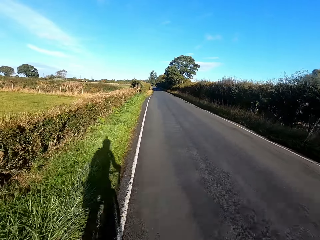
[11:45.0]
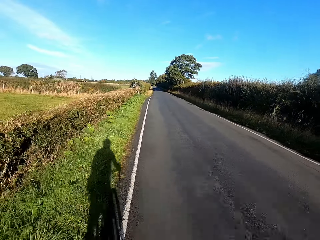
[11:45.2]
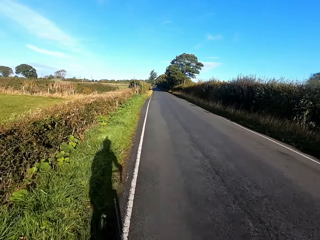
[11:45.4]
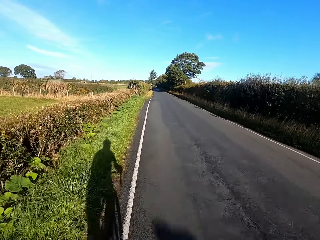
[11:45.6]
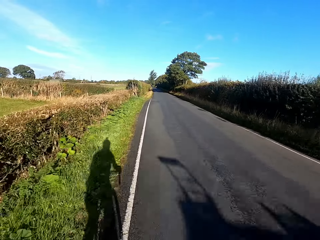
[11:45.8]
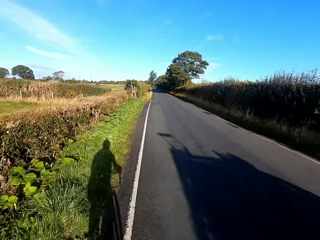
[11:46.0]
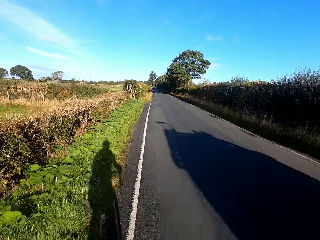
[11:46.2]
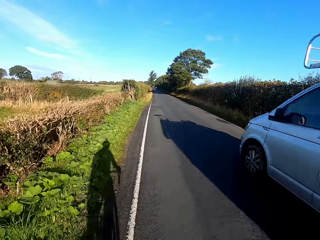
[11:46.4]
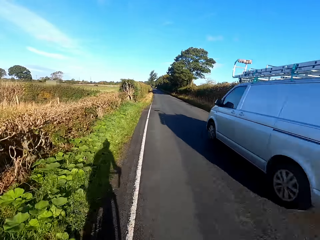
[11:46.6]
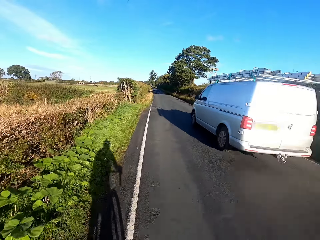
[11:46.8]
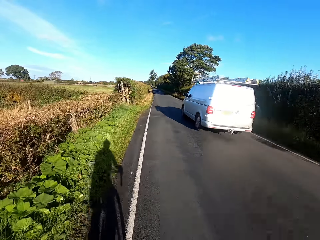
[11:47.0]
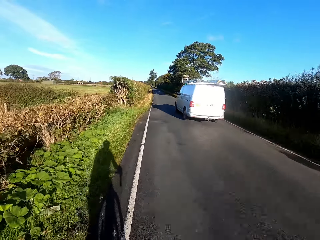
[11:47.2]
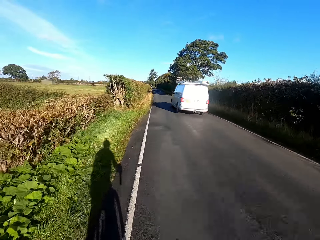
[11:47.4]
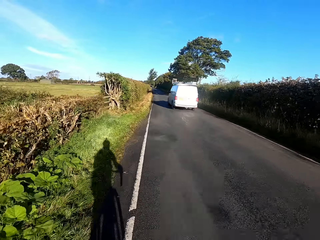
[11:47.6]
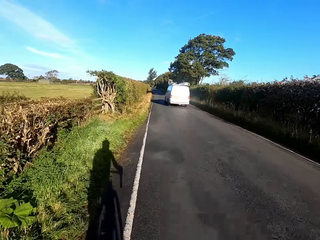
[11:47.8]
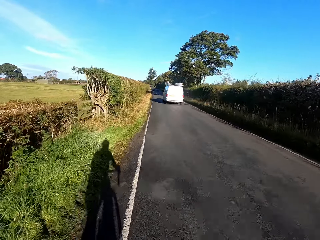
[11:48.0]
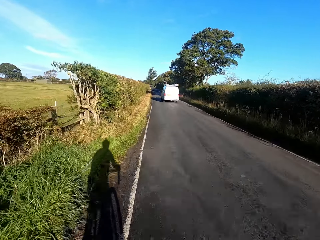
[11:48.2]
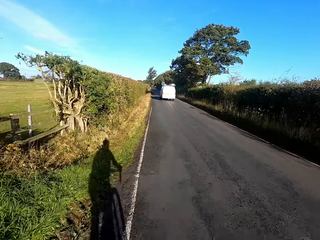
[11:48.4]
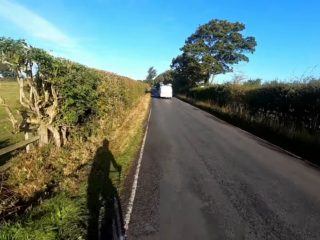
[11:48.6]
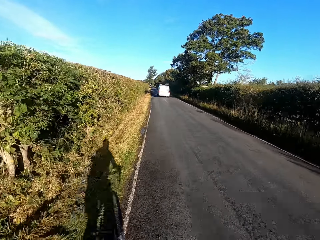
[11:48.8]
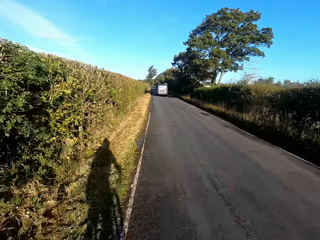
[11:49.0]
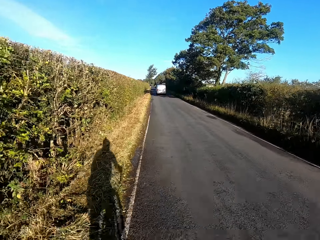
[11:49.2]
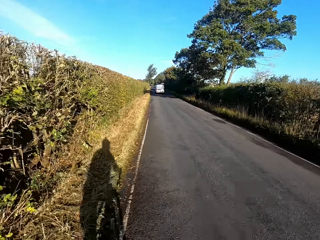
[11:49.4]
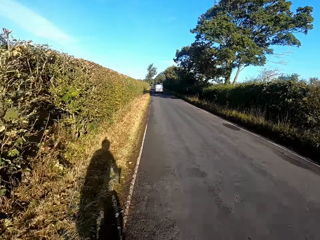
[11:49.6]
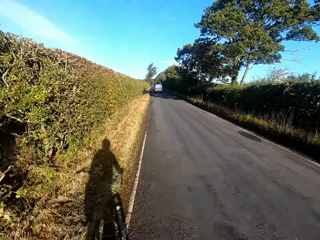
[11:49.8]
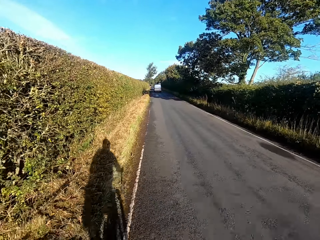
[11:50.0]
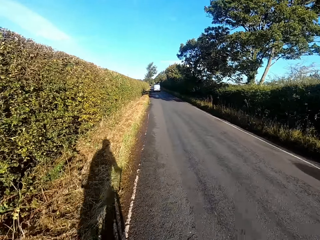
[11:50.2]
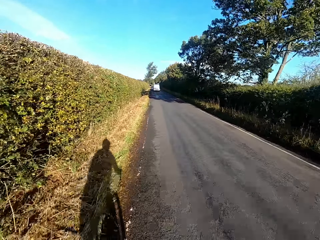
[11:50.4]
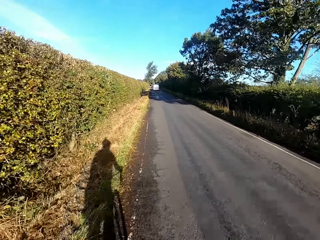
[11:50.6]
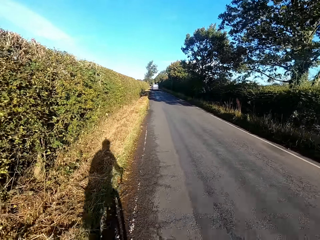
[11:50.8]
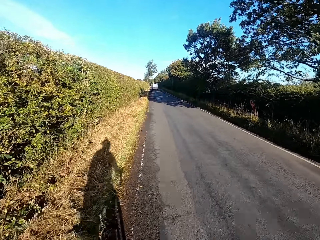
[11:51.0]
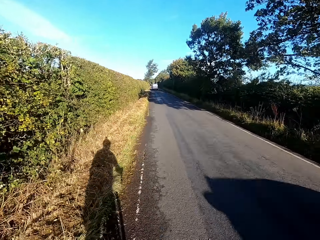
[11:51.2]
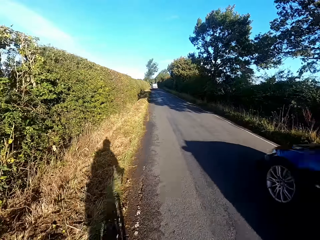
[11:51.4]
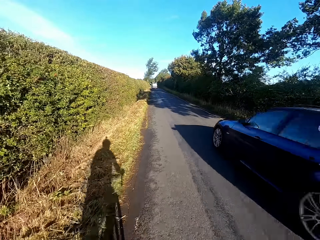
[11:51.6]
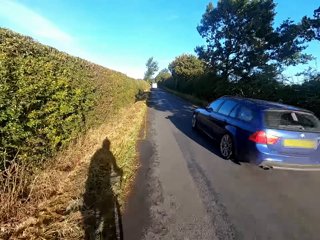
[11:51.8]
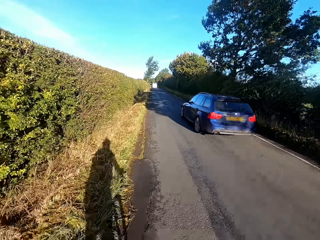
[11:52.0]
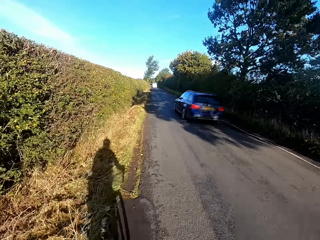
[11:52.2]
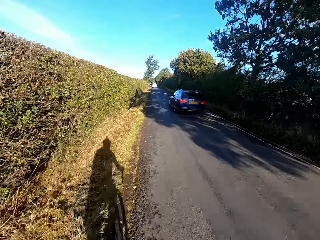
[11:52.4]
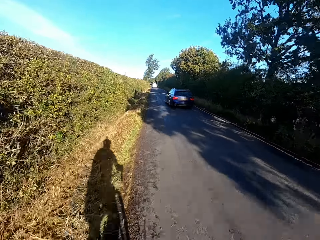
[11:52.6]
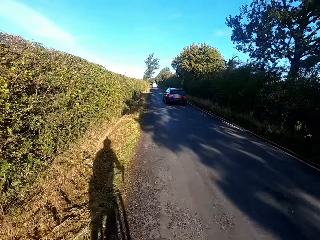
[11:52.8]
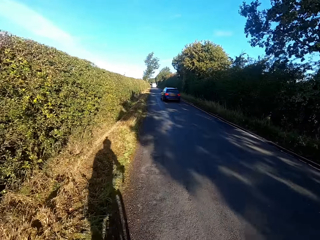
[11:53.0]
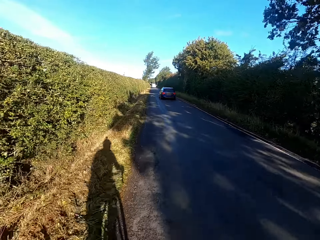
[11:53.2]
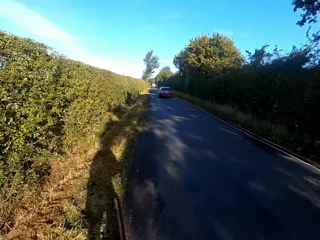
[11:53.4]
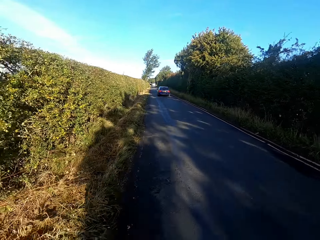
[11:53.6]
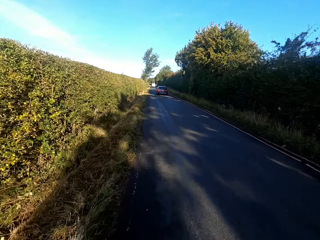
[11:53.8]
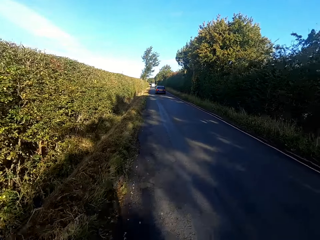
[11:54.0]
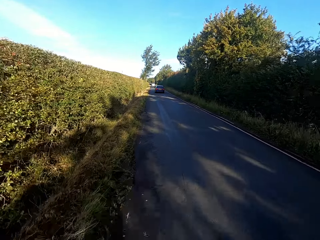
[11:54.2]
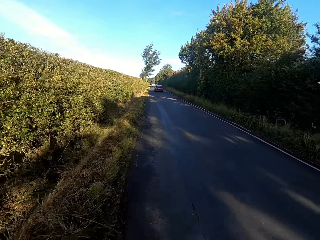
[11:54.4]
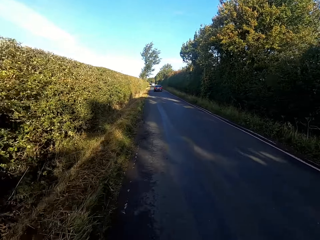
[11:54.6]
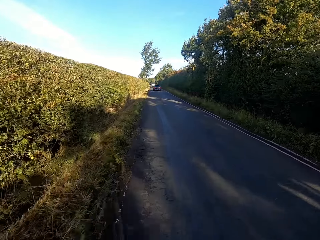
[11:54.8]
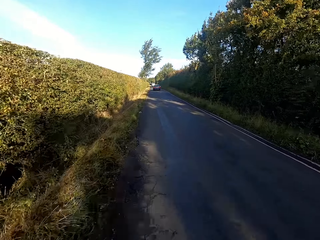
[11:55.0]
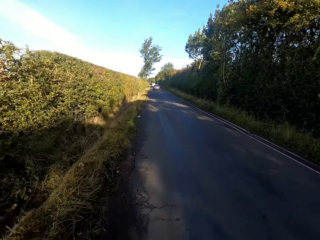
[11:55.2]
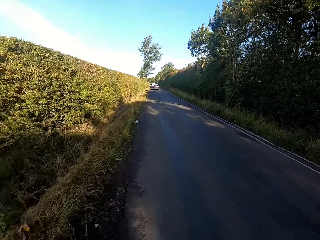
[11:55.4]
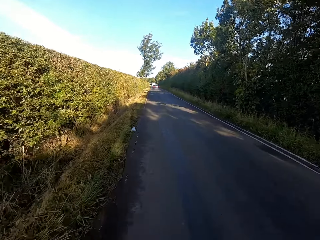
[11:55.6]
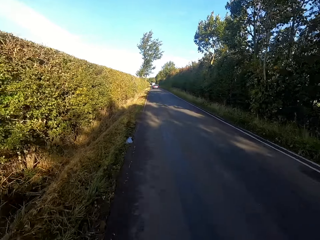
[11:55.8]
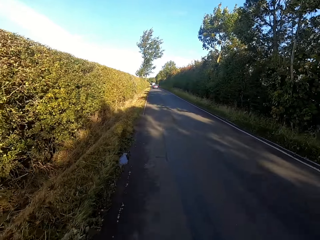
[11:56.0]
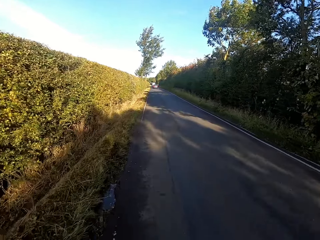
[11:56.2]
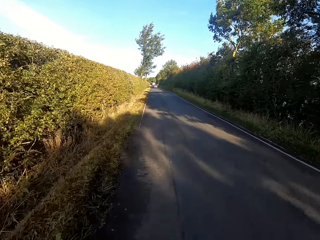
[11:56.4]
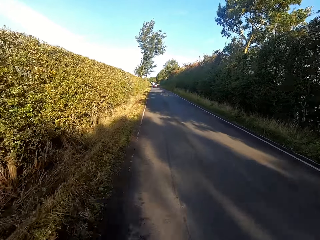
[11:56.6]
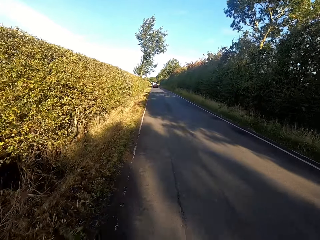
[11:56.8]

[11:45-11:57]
A white van drives past the camera wearer. A blue car drives past the camera wearer.

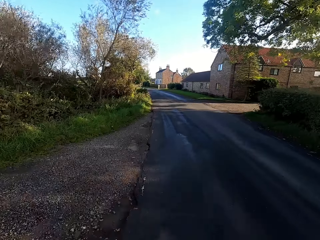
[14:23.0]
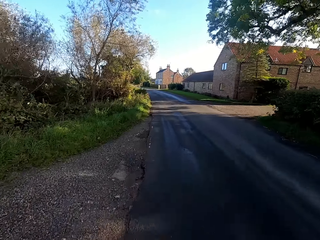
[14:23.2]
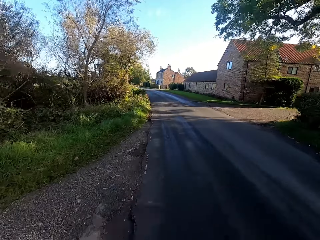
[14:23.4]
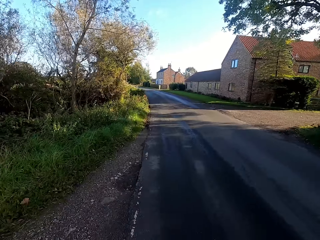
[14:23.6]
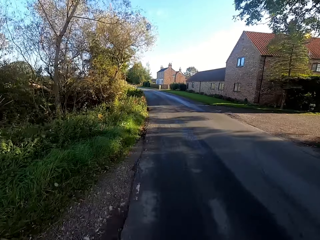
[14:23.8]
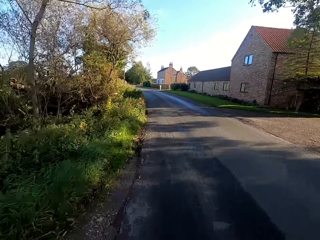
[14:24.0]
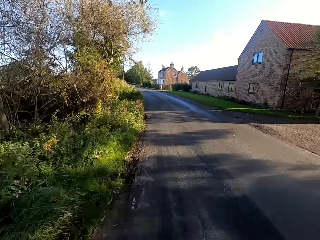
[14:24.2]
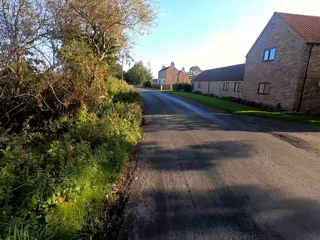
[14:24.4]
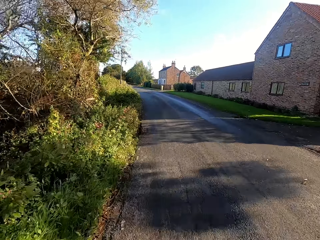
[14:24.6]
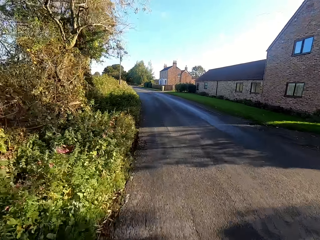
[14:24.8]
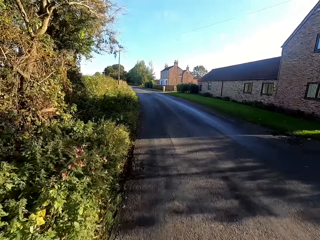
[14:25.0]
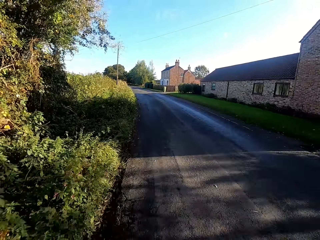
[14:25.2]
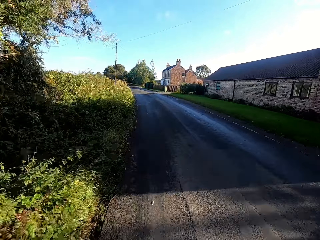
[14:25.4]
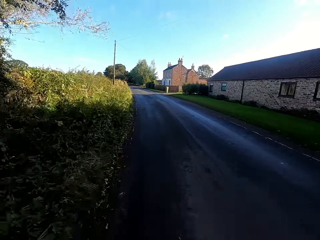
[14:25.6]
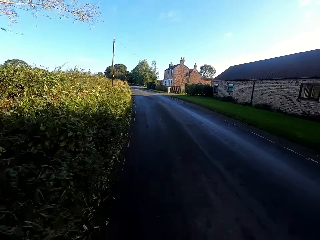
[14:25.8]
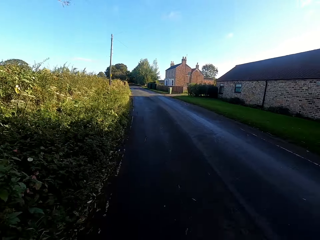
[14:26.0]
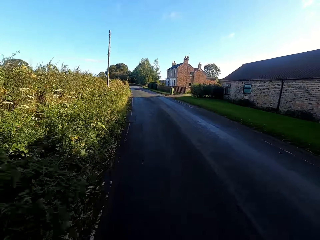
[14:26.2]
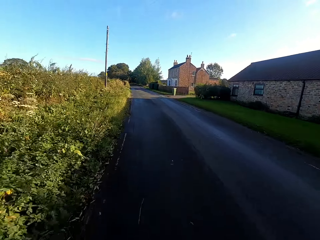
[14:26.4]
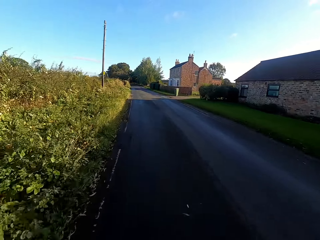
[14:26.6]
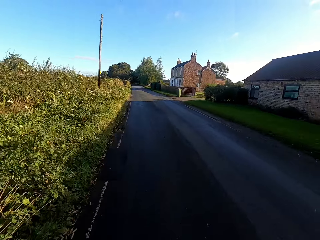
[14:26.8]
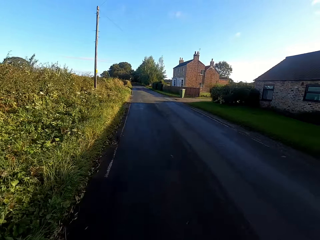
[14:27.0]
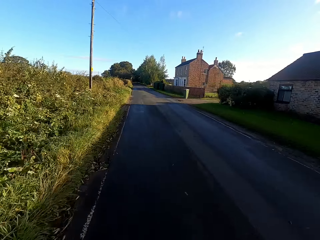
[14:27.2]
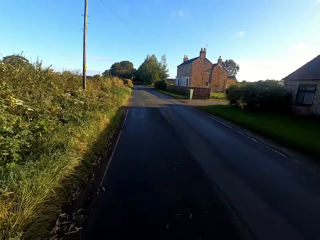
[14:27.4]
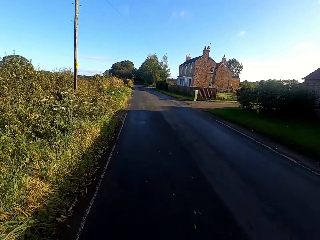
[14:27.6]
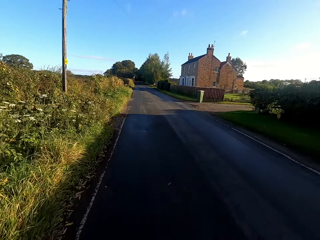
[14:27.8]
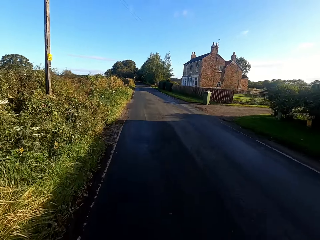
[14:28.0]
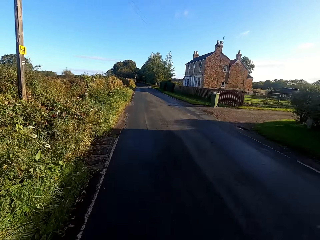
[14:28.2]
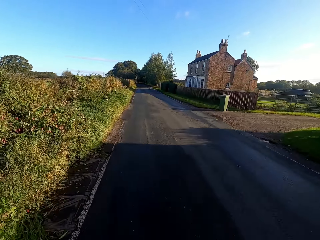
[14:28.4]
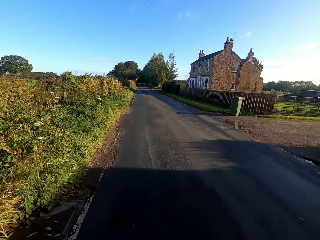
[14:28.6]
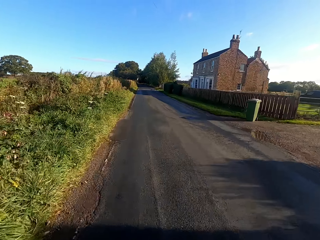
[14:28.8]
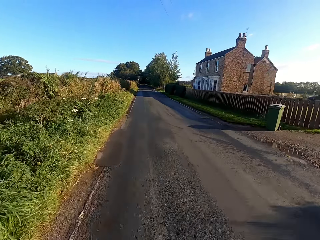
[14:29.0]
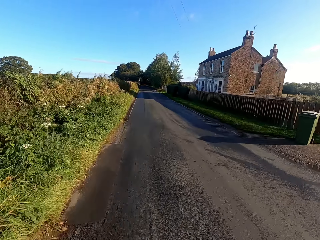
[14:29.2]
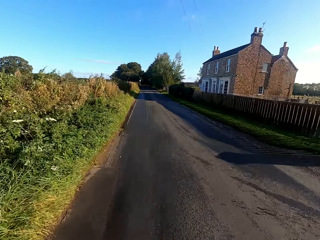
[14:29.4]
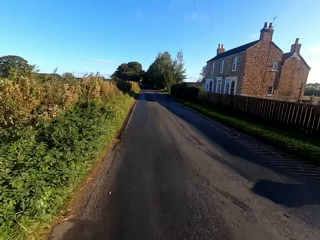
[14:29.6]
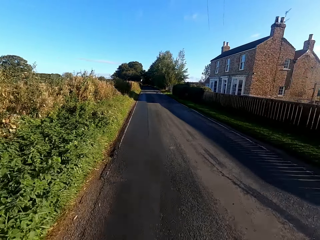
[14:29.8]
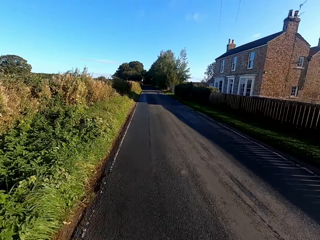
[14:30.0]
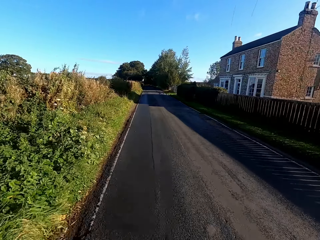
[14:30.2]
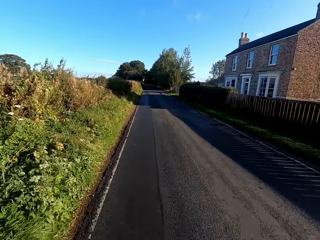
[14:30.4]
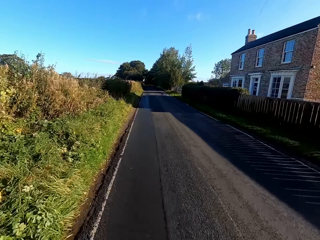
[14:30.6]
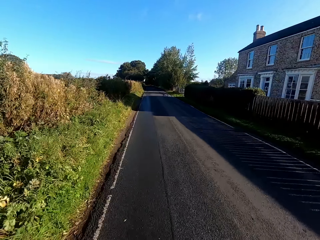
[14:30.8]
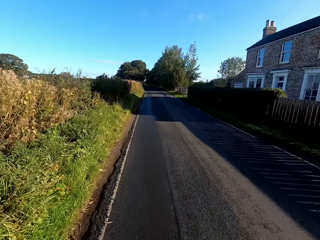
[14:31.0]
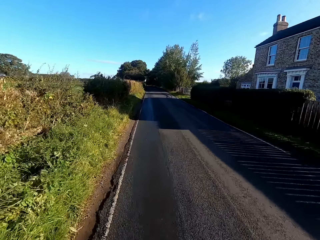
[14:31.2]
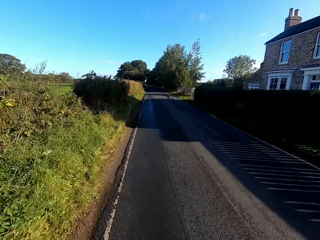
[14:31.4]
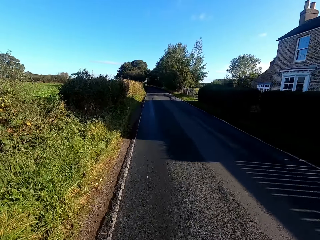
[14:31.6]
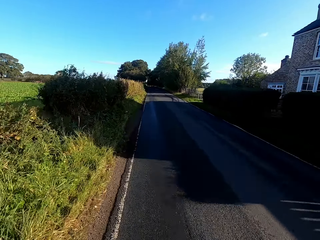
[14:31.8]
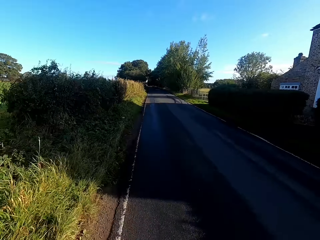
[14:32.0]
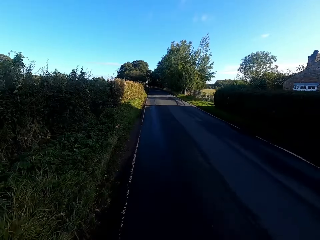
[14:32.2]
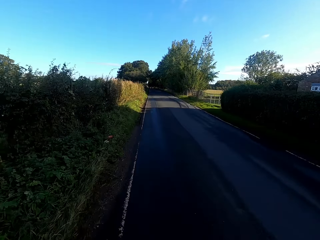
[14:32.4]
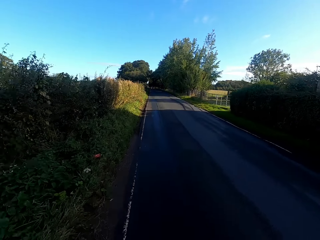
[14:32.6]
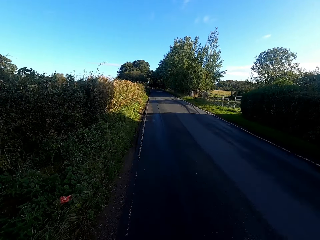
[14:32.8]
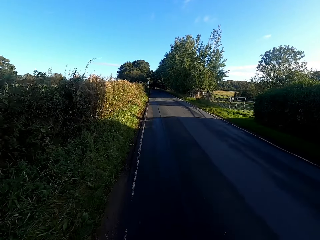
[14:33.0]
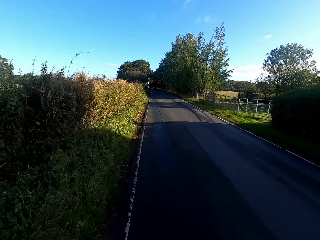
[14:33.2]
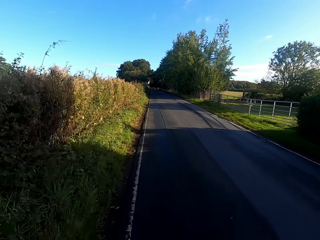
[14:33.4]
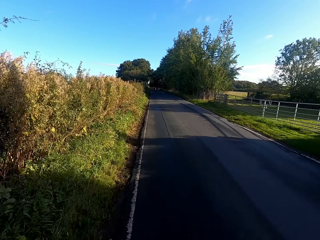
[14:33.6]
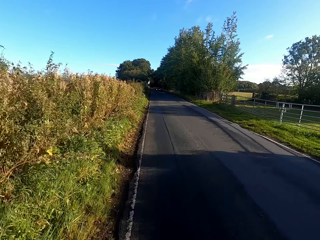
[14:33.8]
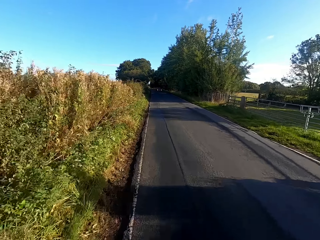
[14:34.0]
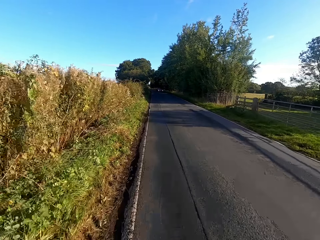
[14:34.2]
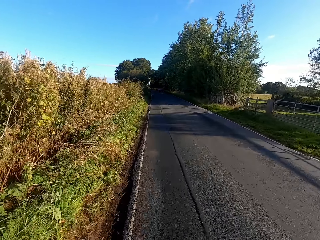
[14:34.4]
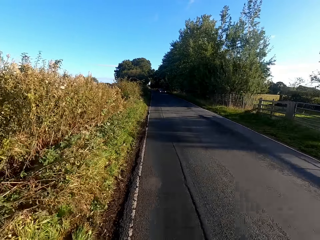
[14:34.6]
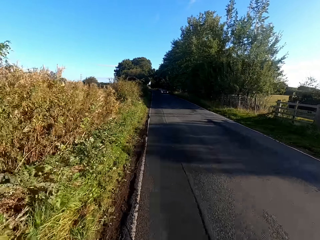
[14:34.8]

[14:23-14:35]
The camera wearer drives past some buildings.
